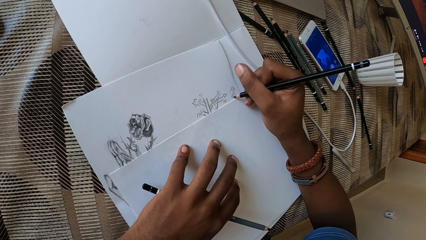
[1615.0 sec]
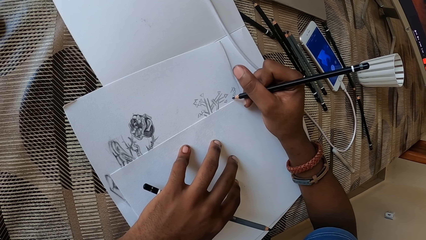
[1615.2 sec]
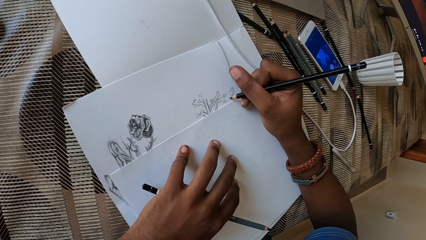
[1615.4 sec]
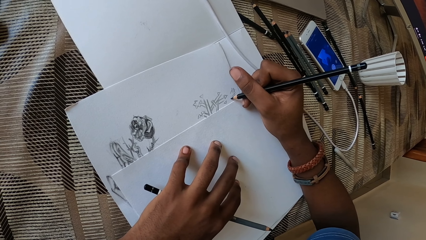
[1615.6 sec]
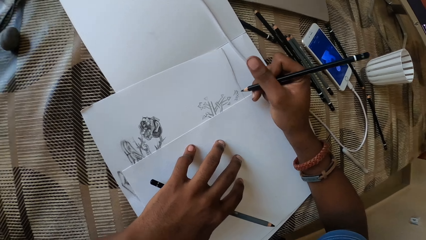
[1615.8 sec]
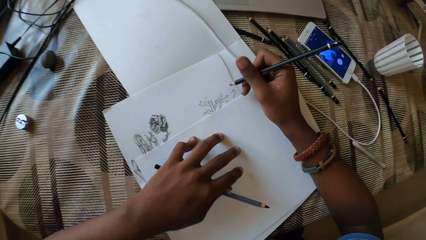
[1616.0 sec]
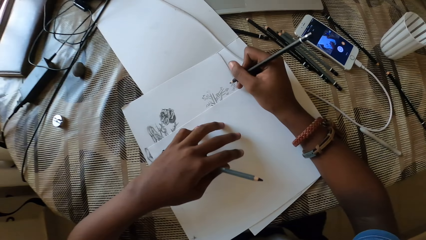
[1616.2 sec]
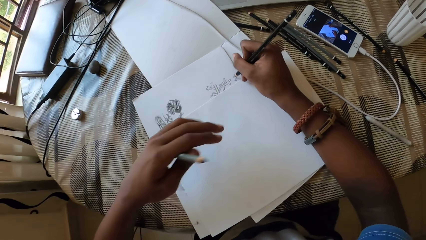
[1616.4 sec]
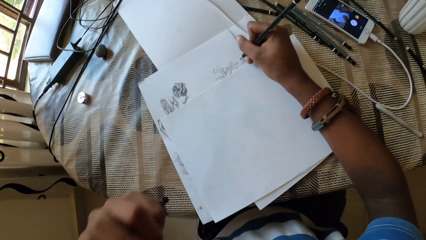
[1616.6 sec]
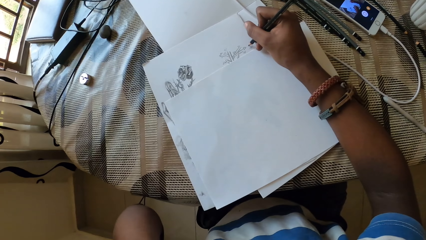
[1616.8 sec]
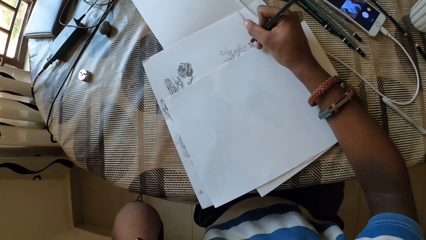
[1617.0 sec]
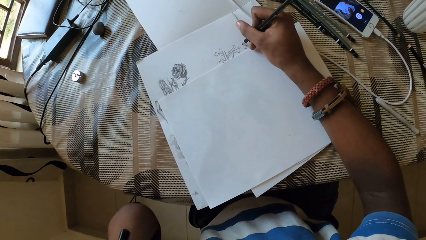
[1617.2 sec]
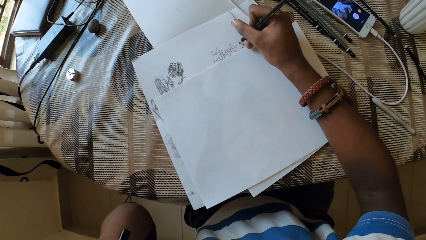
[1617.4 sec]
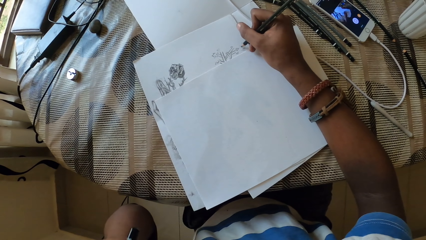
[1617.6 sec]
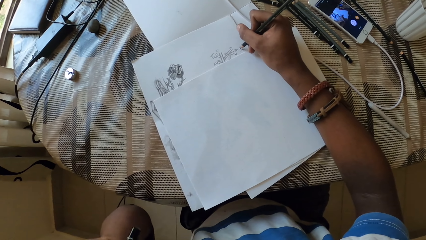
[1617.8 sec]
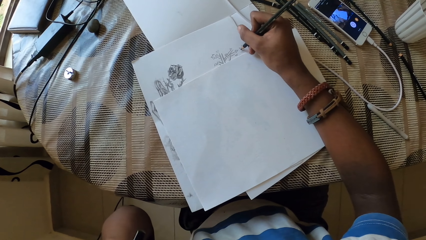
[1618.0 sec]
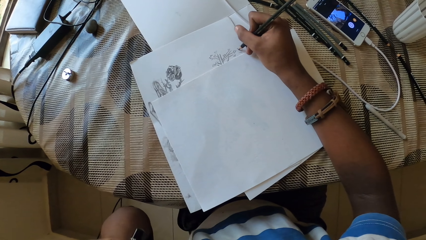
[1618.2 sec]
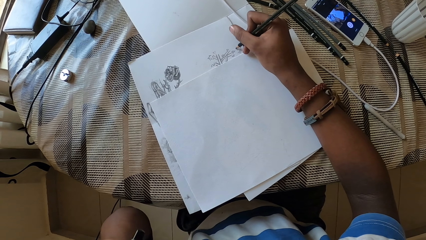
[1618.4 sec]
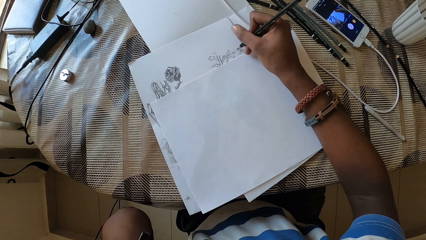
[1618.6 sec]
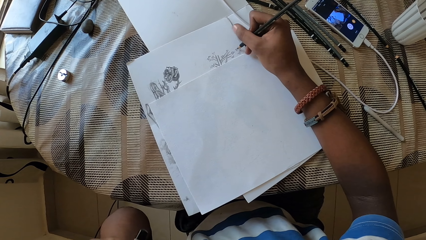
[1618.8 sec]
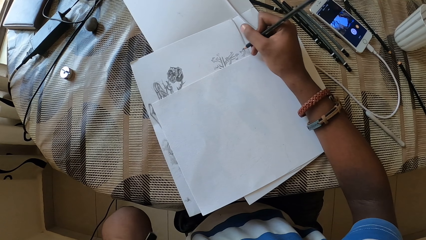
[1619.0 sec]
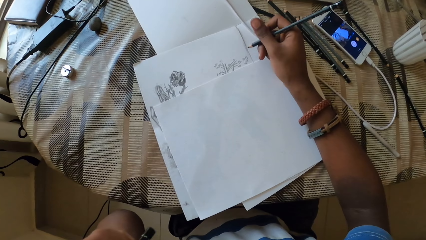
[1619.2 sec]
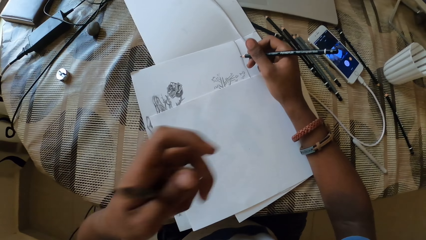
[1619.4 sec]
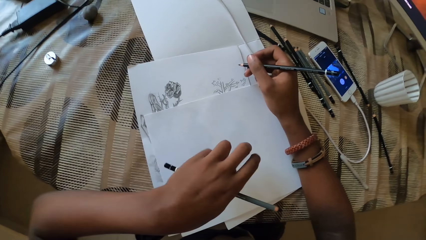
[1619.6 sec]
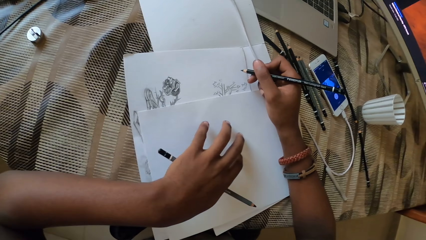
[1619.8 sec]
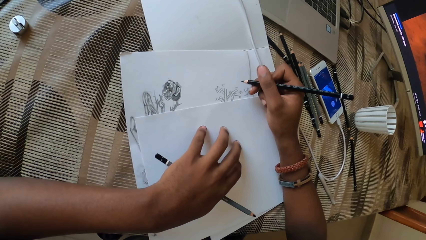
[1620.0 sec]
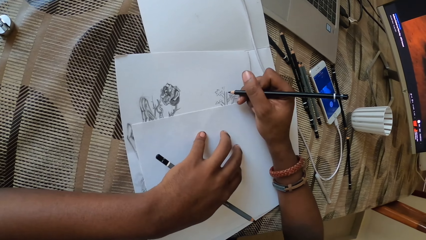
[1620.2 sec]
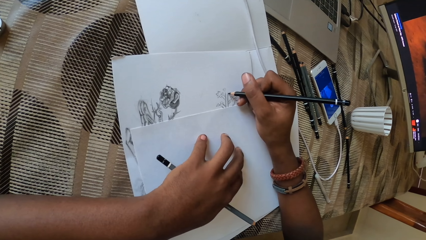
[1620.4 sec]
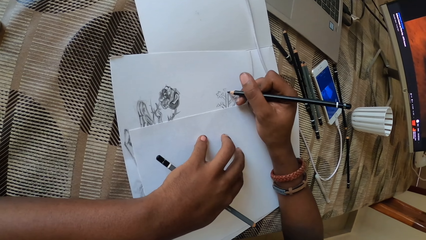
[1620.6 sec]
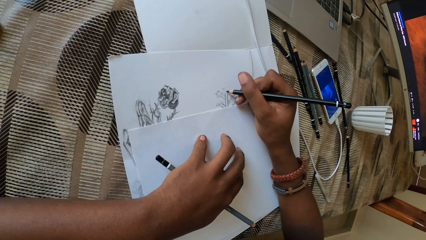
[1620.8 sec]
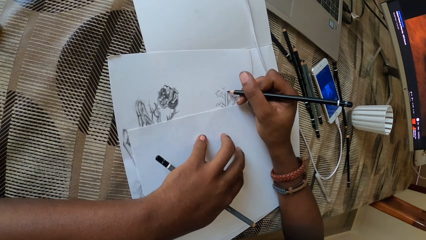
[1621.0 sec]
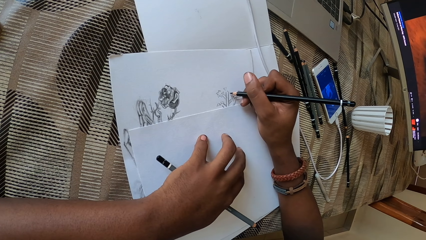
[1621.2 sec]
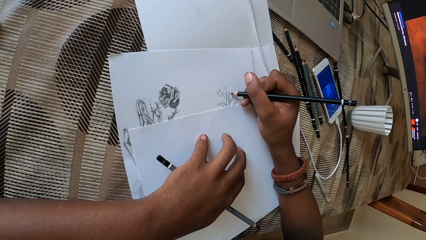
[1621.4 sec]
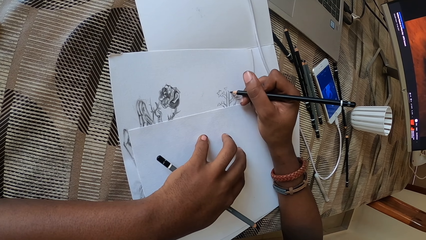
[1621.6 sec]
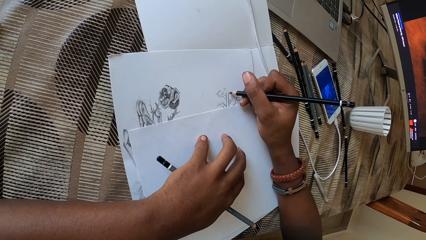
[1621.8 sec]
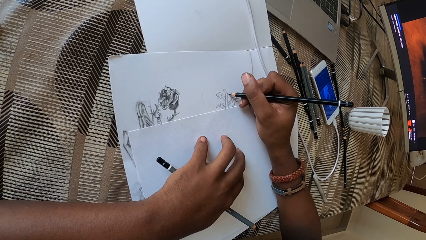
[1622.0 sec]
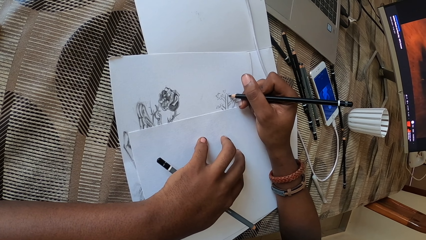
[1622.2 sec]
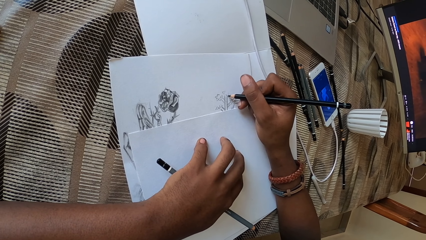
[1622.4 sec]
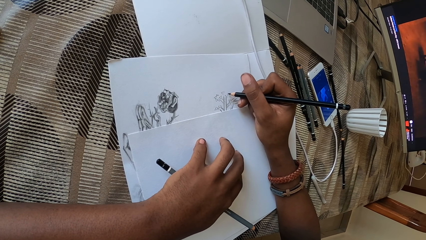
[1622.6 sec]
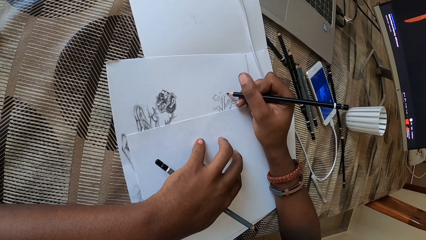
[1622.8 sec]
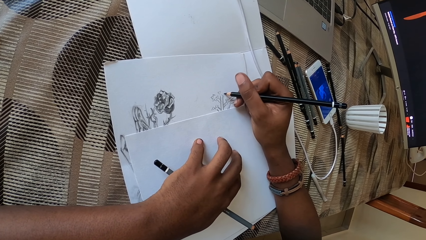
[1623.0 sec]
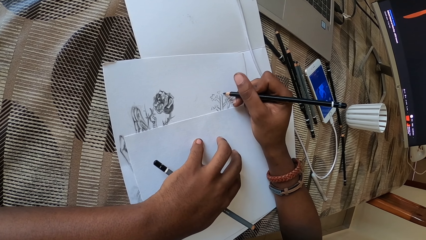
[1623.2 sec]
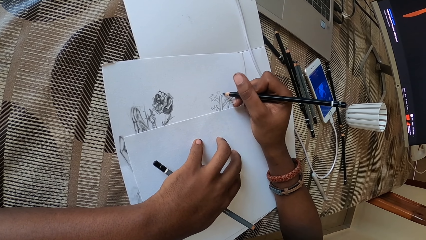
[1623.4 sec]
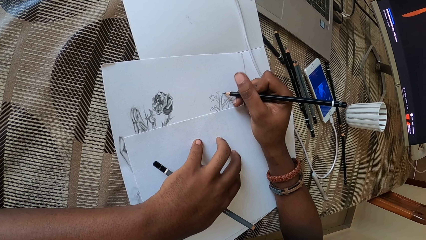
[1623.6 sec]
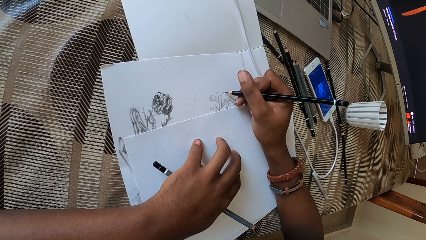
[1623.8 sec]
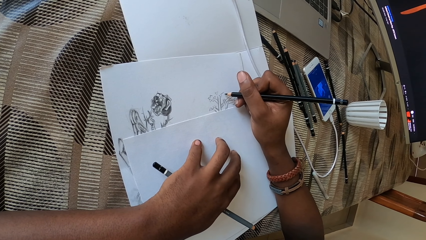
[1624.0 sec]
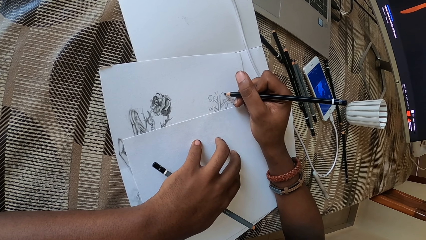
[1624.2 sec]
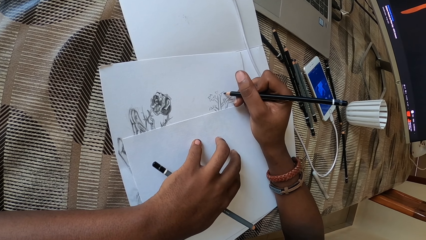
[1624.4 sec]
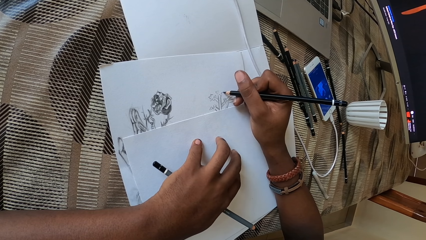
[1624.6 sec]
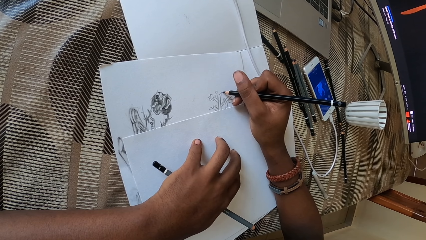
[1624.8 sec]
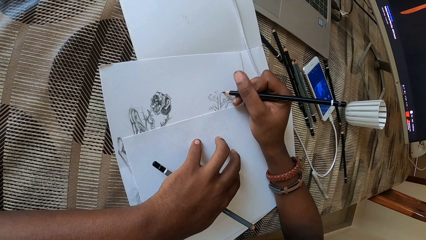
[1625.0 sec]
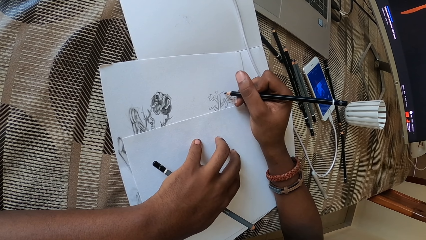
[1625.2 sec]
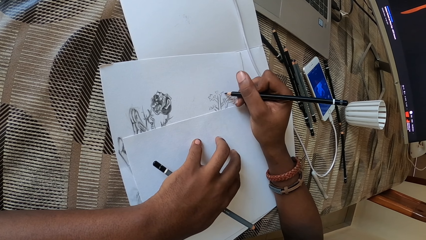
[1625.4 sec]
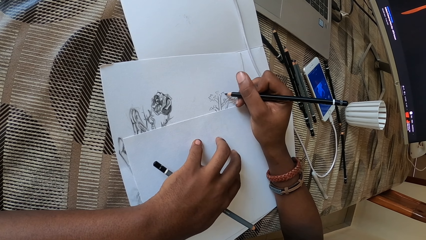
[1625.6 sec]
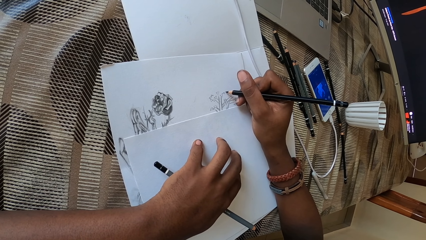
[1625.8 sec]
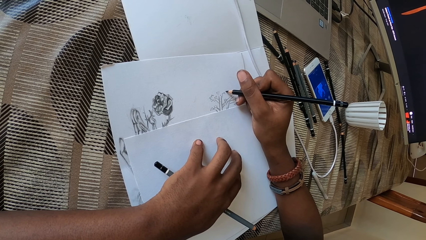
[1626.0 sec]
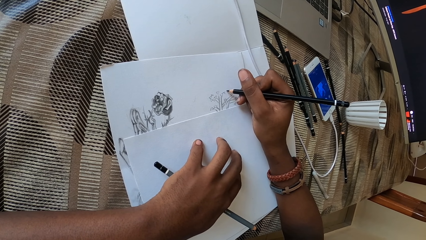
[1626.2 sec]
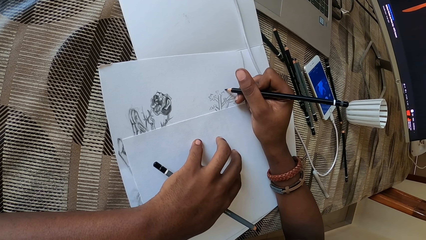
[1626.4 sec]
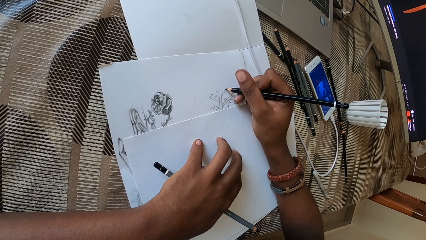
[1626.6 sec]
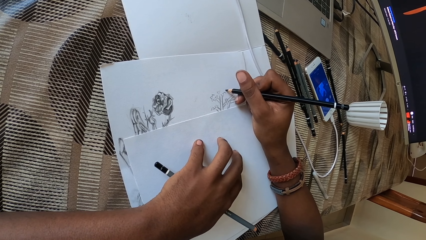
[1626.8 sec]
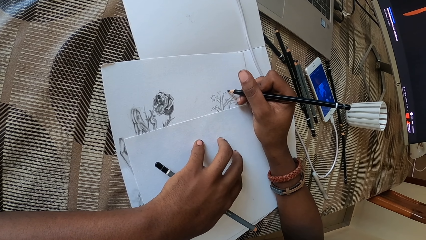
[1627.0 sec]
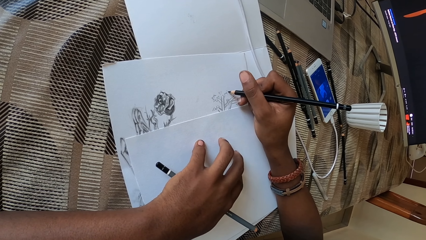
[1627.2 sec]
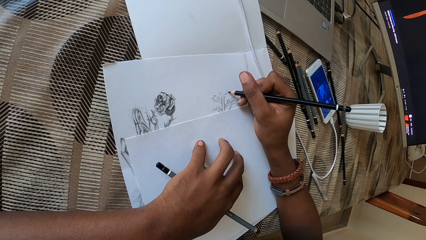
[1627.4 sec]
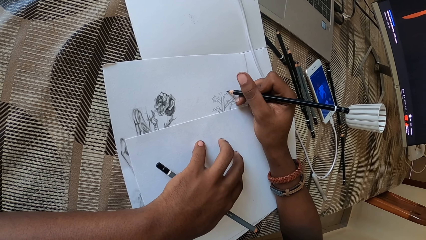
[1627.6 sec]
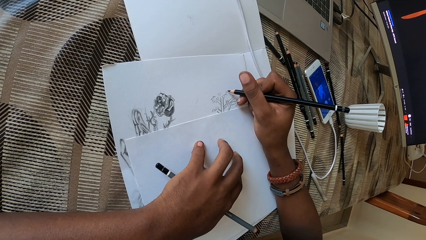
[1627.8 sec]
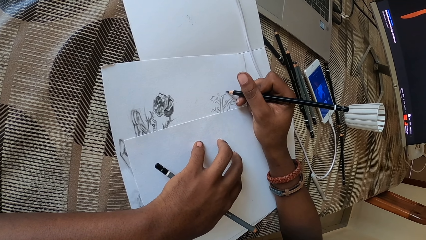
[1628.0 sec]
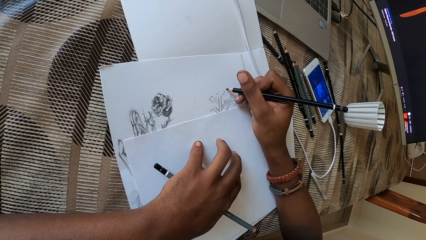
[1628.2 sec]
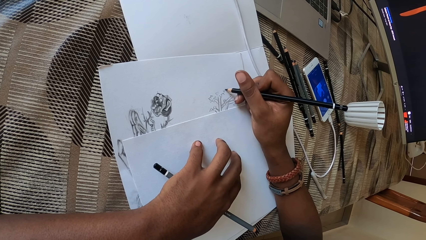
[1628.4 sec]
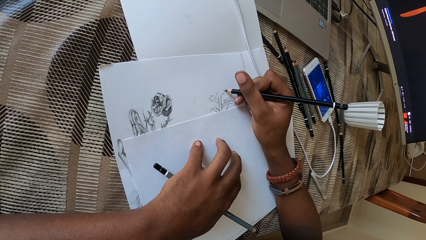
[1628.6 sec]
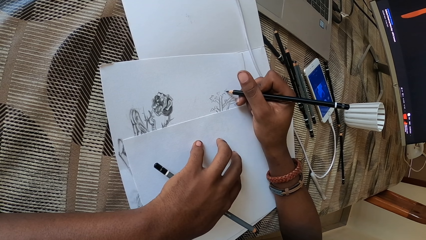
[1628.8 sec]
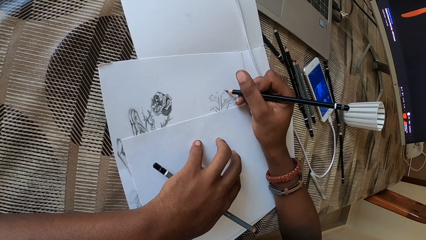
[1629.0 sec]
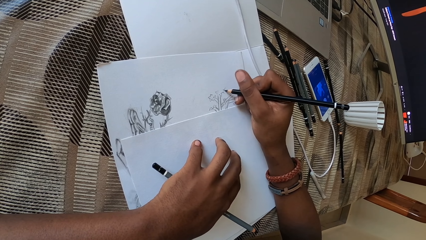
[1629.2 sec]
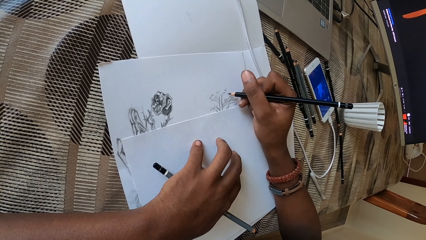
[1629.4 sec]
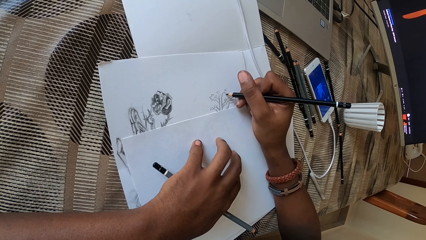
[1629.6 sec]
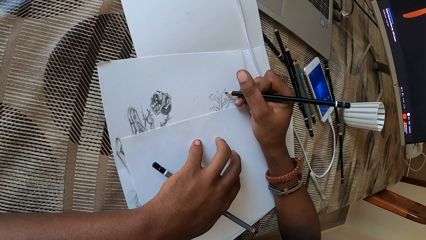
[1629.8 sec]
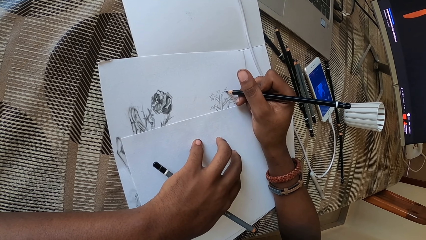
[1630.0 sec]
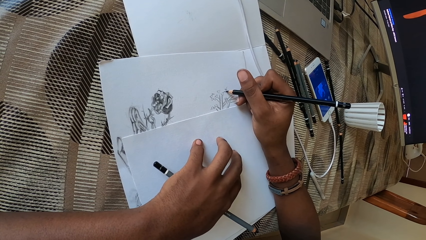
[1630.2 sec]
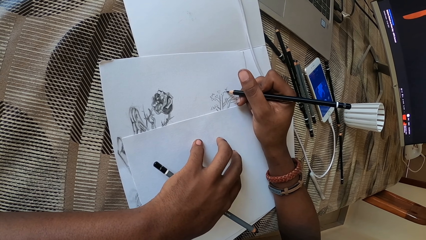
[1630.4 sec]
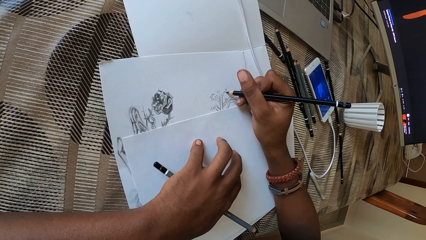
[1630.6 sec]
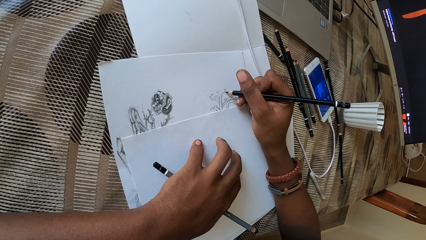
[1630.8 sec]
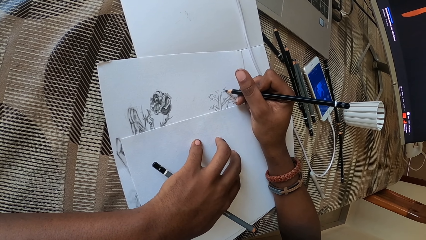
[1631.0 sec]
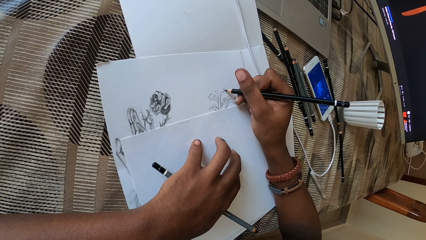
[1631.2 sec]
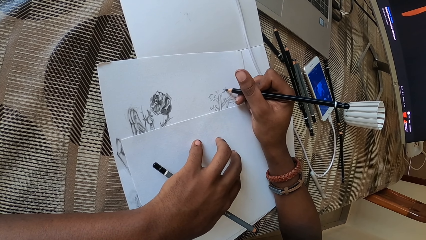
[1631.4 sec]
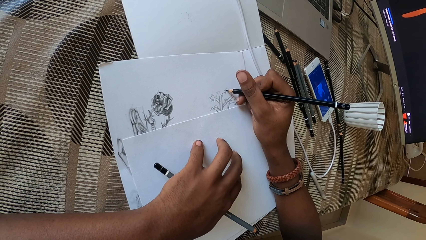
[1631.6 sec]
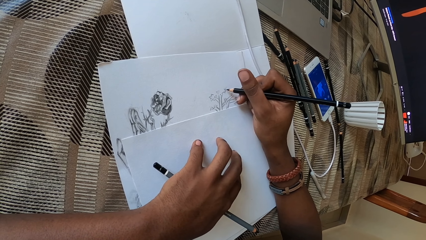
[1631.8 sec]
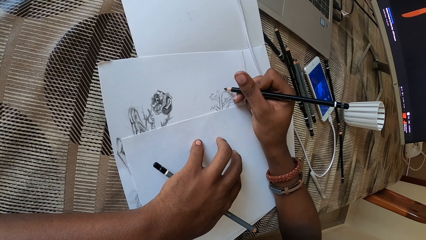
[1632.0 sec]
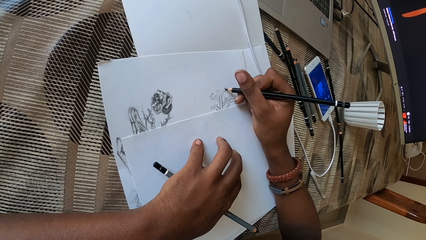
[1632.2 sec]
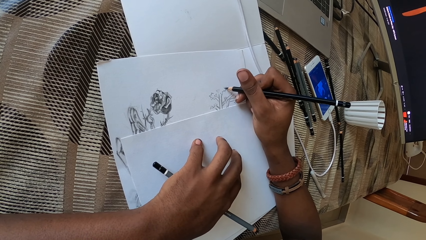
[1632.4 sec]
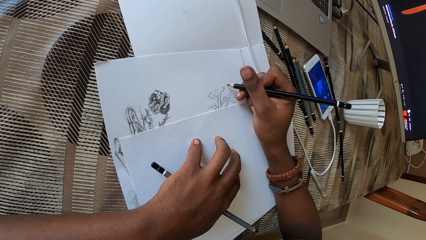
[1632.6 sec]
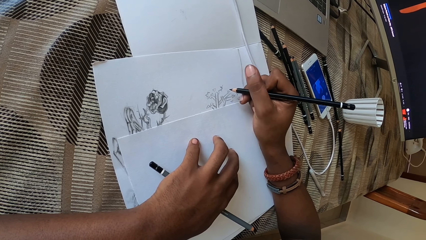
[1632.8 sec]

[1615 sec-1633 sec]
The camera wearer touches the face with the left hand. They draw on a paper with a pencil on the right hand.
